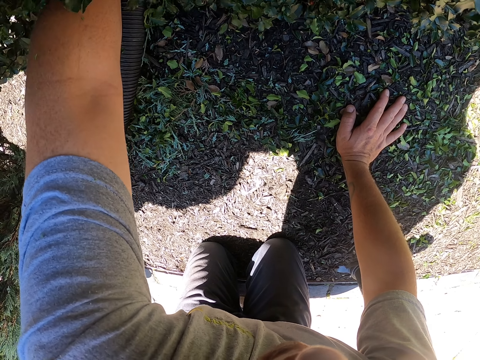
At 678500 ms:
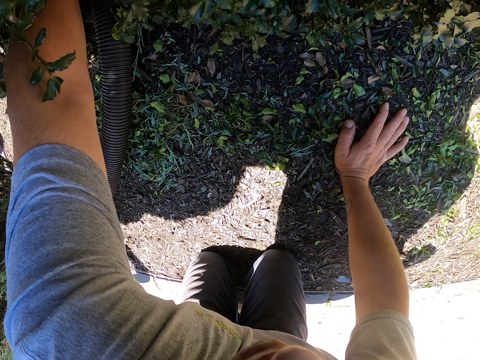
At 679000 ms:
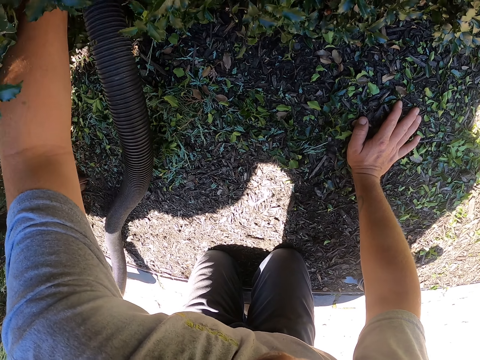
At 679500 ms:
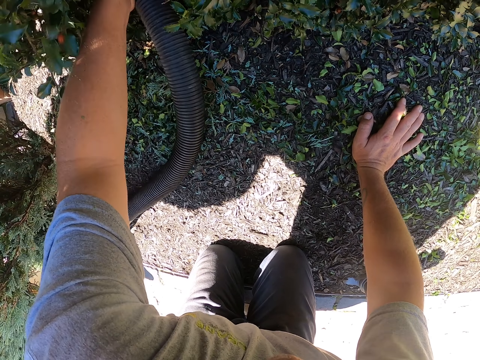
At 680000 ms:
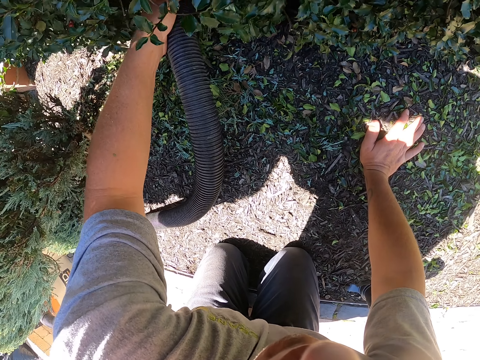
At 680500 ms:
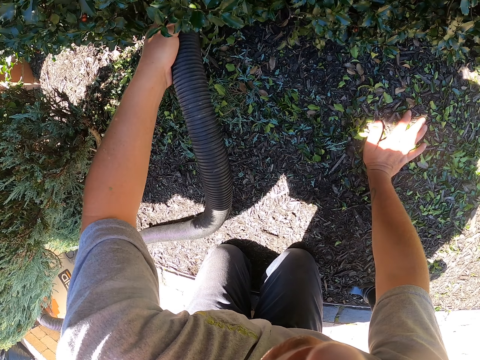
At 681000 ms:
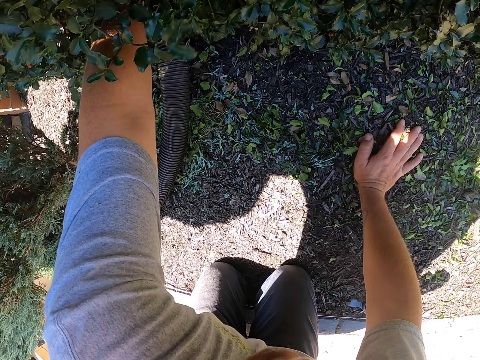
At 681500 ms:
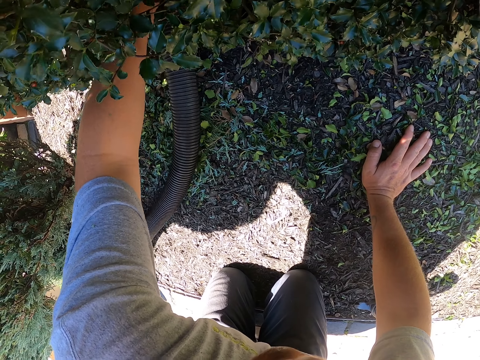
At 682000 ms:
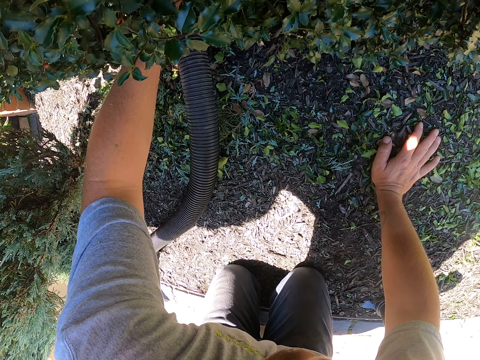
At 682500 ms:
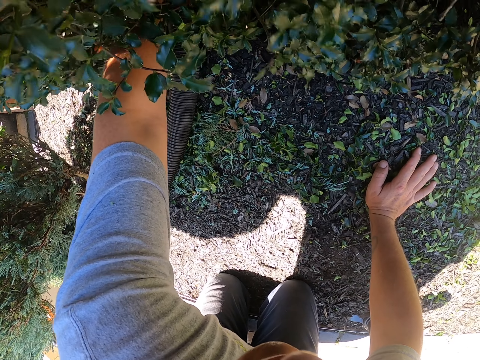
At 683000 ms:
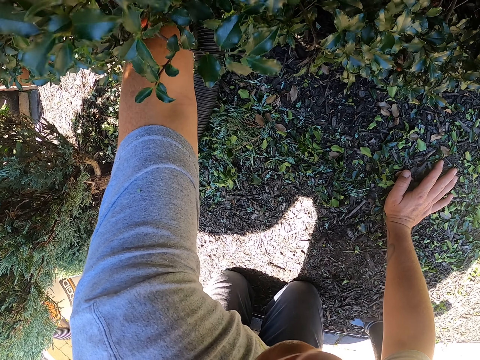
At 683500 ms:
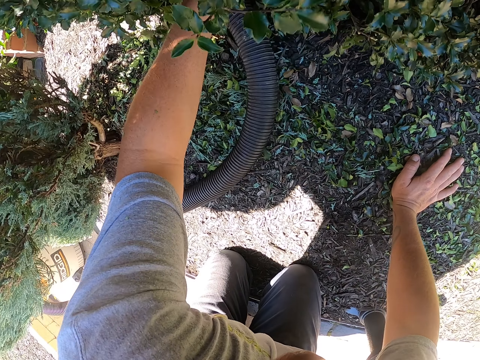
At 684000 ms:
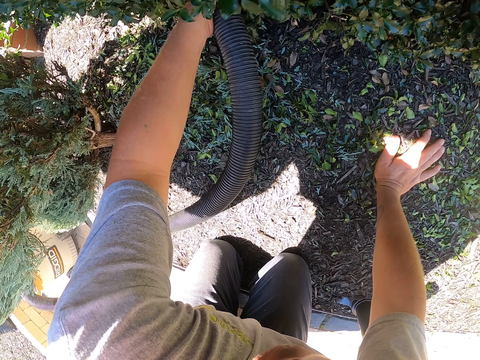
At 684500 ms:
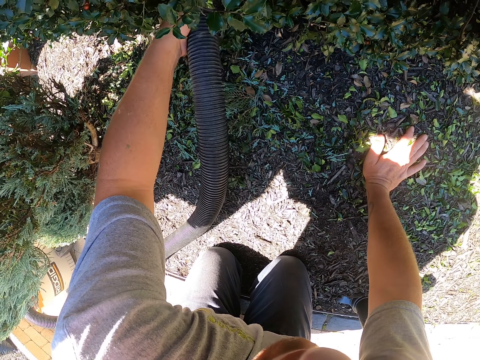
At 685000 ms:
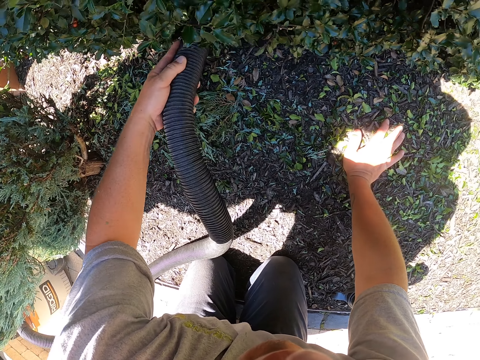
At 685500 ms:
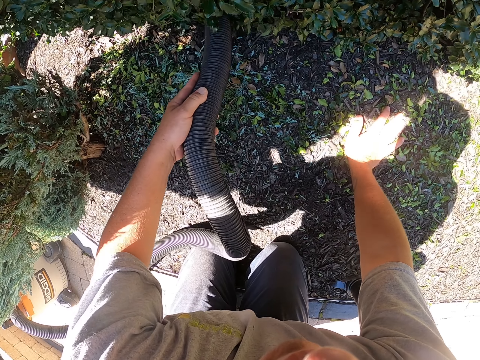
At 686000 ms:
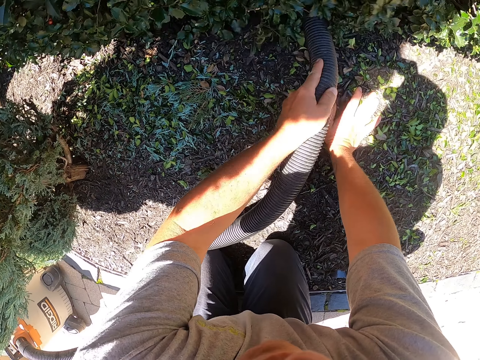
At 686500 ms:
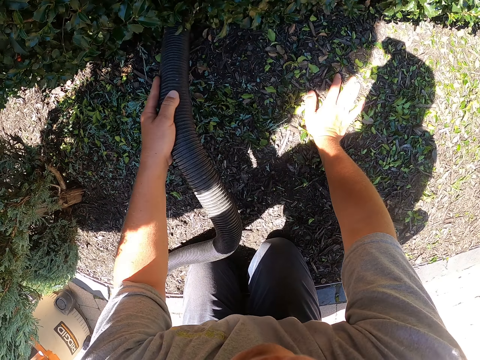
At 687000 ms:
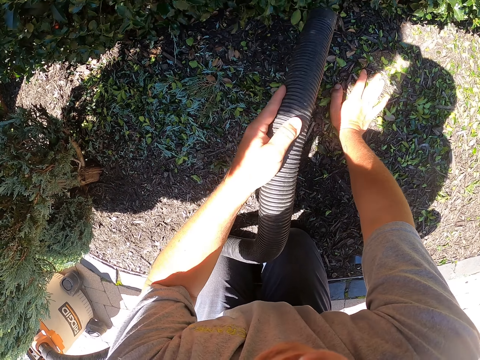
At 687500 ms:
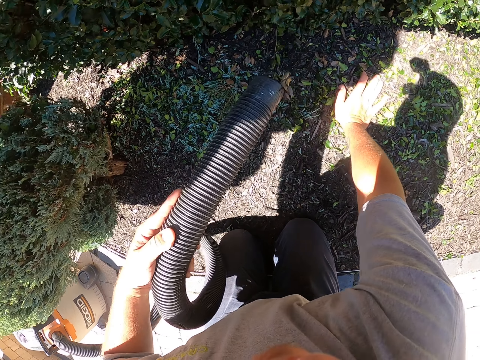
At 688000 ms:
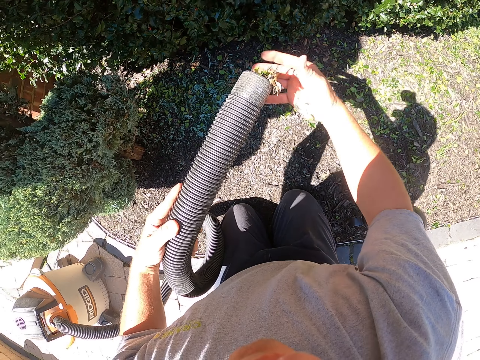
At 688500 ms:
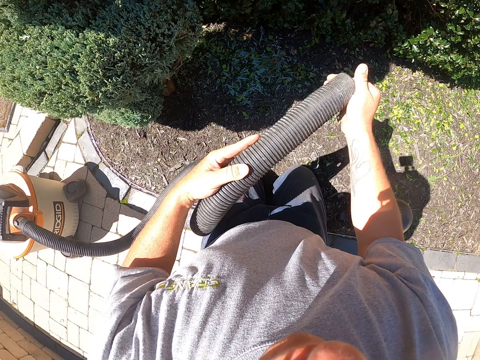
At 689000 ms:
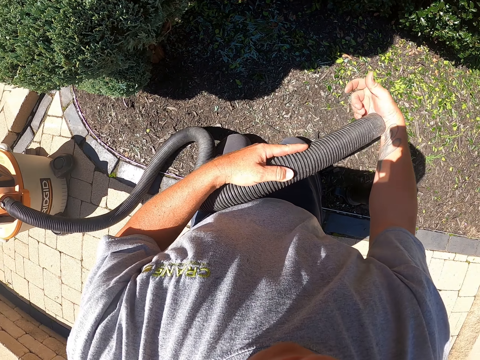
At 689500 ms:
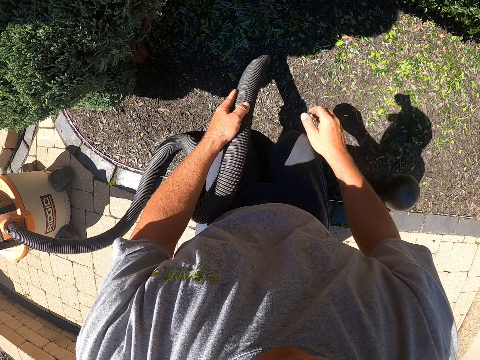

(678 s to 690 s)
The camera wearer stops cleaning. They push the dust in the pipe nozzle with the hand.

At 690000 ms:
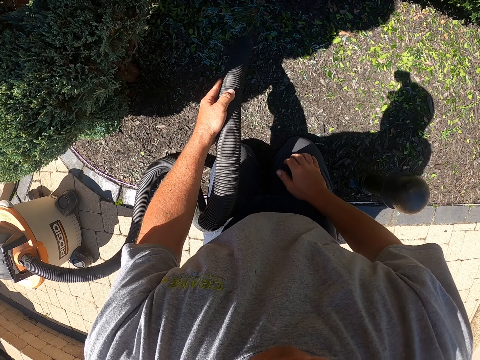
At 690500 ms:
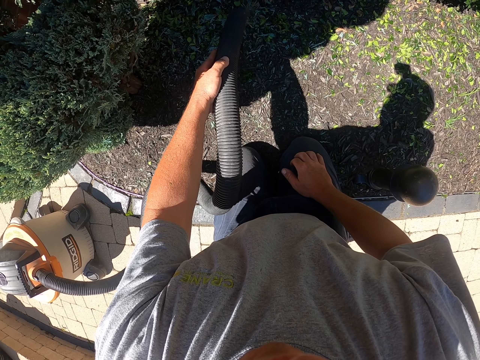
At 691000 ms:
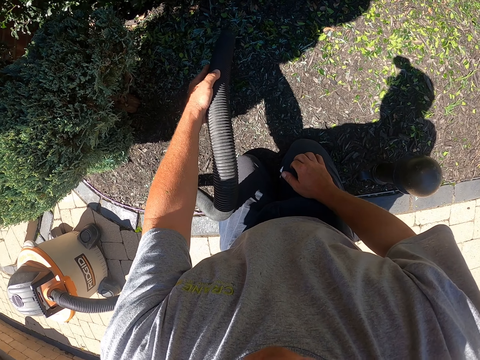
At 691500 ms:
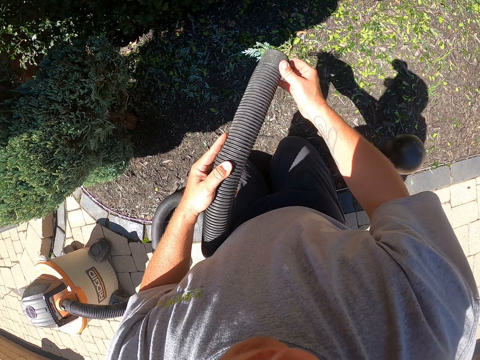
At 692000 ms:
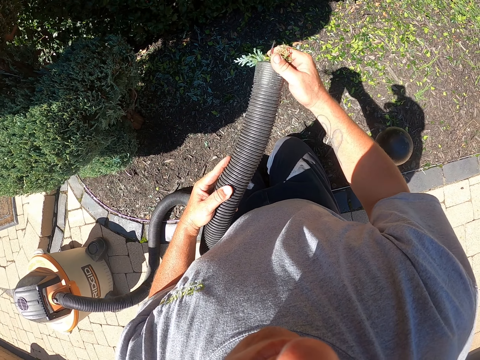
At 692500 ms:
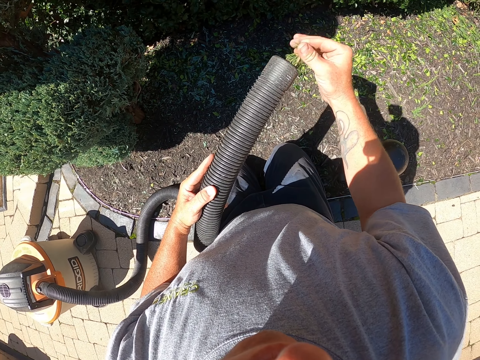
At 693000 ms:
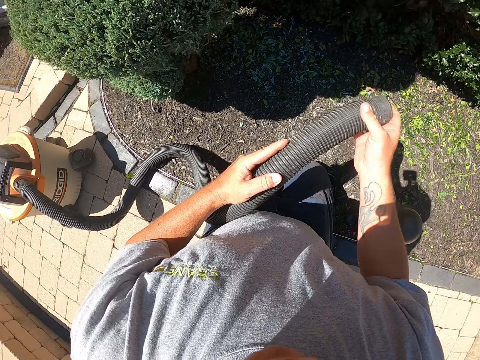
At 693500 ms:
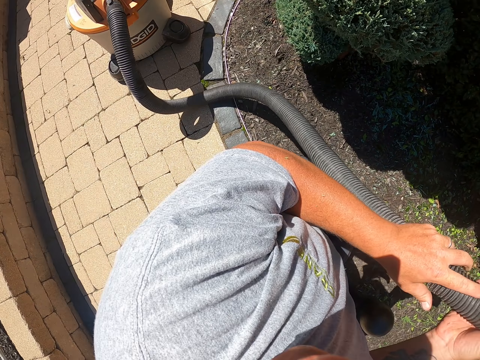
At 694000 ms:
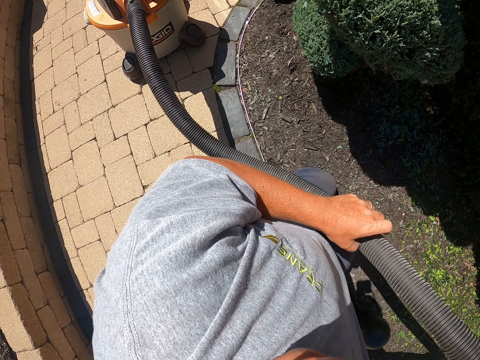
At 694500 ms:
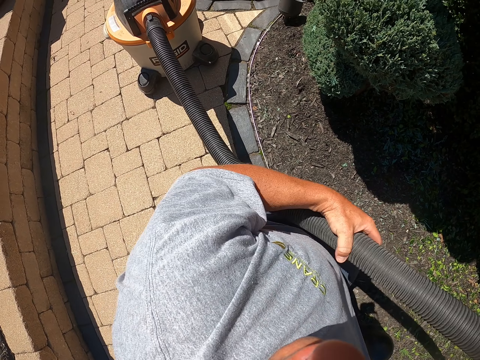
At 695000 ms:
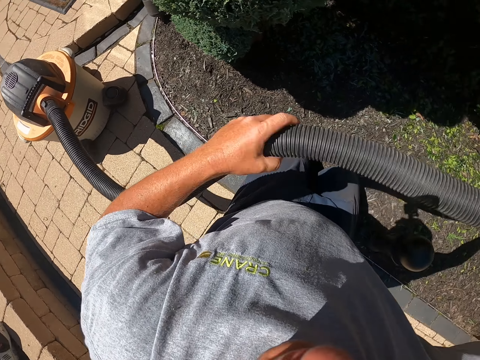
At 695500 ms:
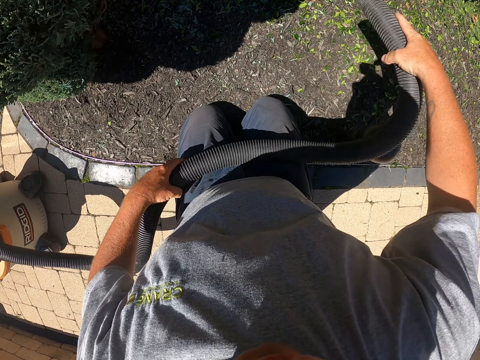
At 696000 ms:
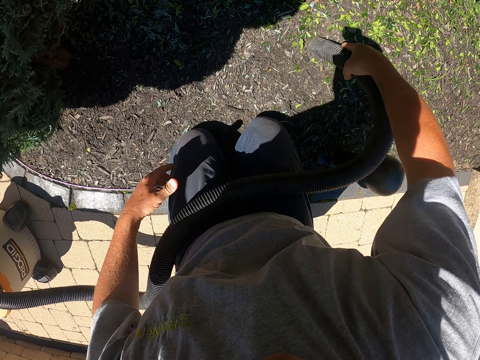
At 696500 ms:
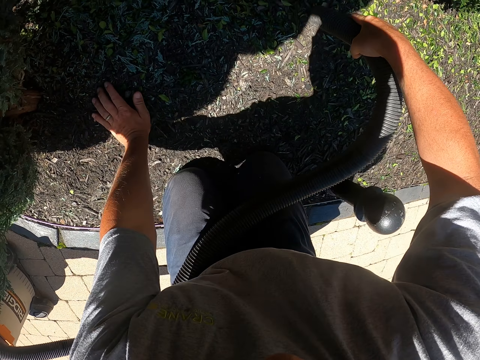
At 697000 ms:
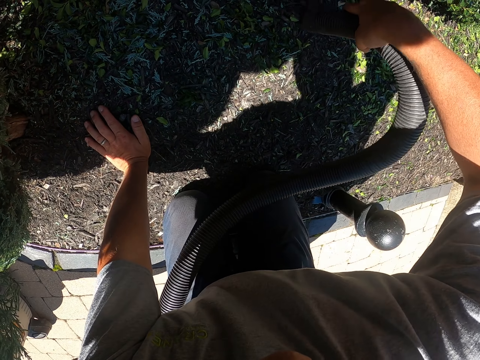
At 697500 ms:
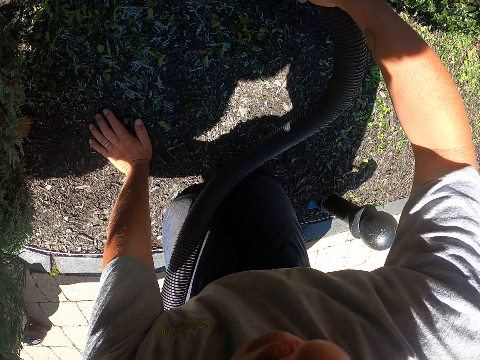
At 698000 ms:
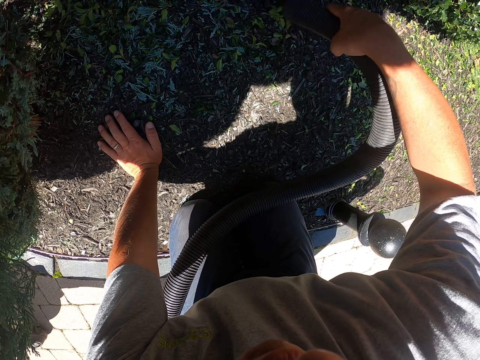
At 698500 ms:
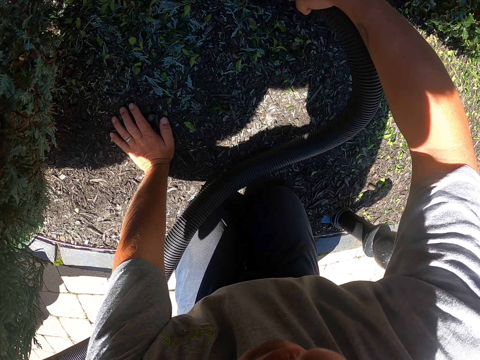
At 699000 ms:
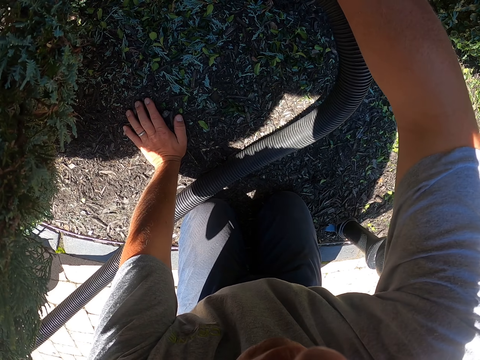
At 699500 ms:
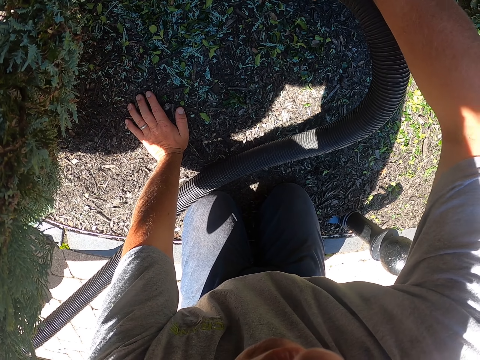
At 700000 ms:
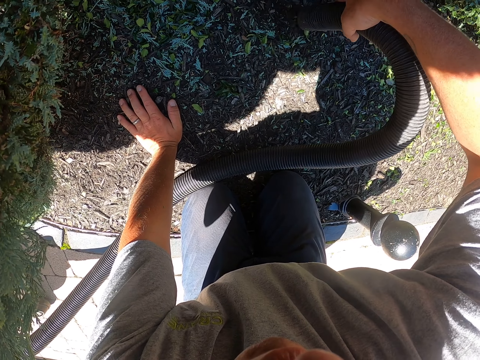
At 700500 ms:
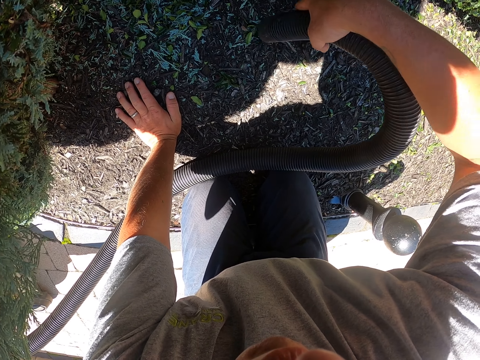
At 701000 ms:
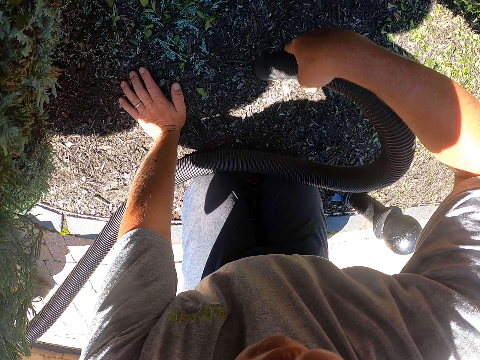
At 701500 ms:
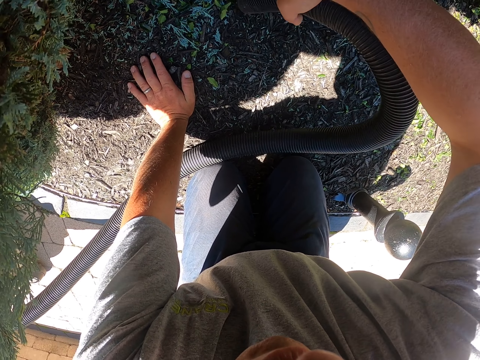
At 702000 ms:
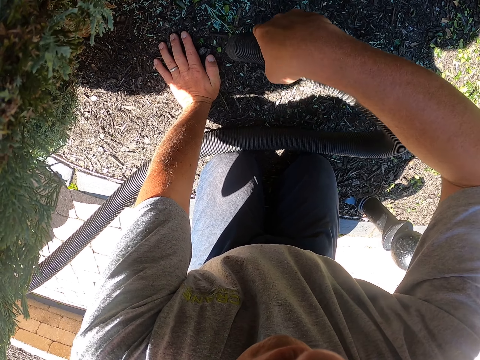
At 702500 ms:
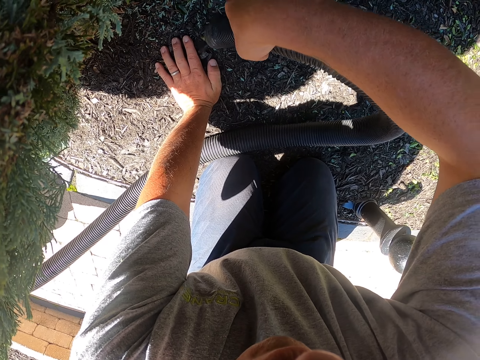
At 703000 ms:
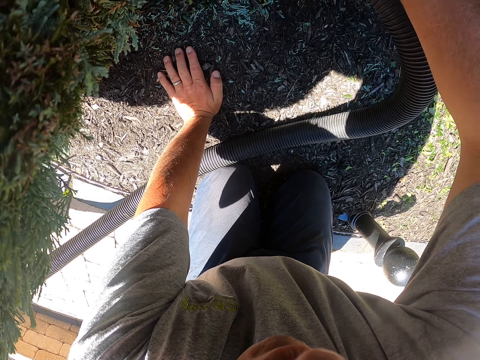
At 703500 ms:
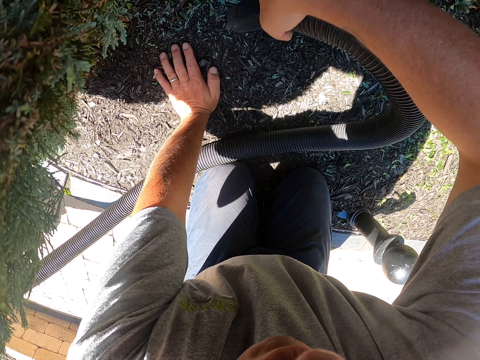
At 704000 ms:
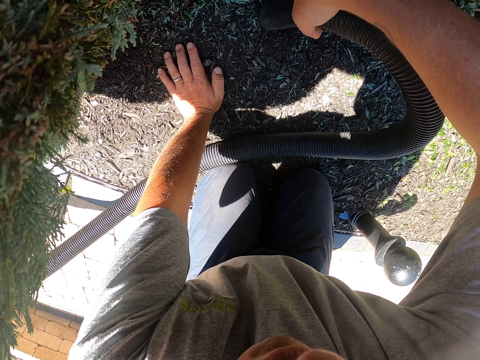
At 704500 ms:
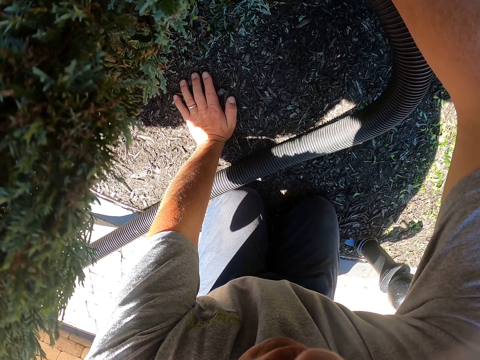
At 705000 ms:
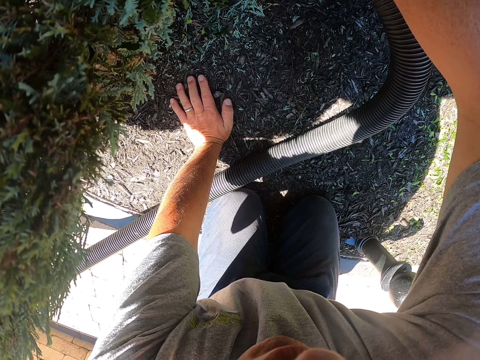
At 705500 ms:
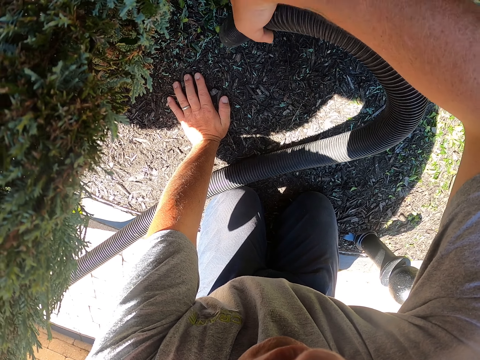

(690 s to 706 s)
The camera wearer cleans the garden with the garden vacuum. They touch the pipe. They stop cleaning and push the dust in the pipe nozzle. They touch the pipe again. They look around. They hold the pipe with both hands. They touch the pipe. They put the left hand on the ground. They clean the garden with the garden vacuum.
